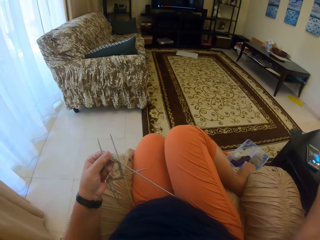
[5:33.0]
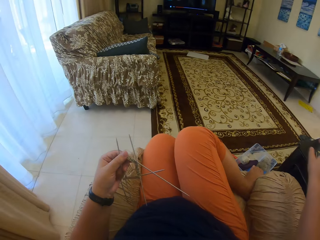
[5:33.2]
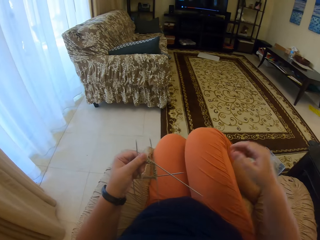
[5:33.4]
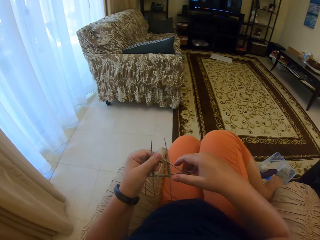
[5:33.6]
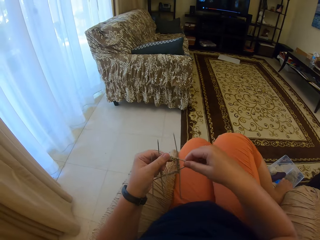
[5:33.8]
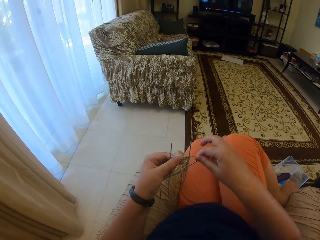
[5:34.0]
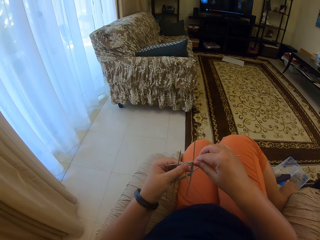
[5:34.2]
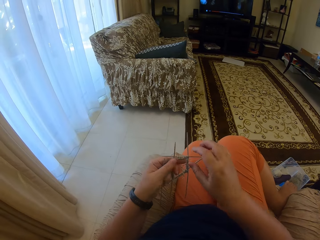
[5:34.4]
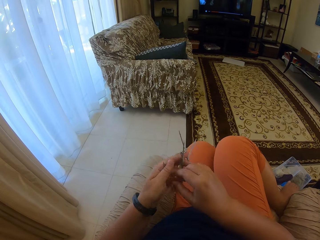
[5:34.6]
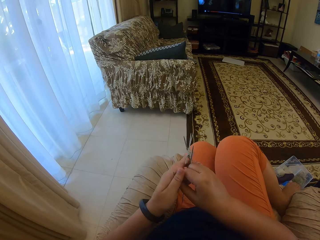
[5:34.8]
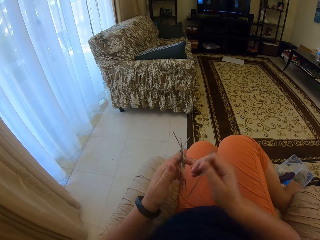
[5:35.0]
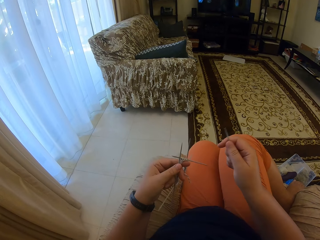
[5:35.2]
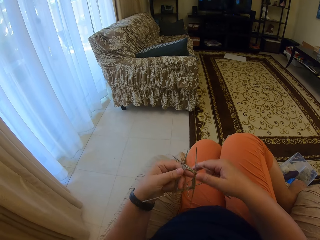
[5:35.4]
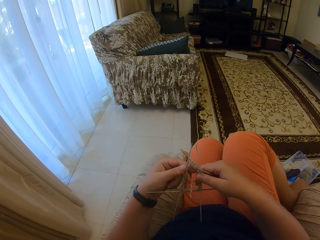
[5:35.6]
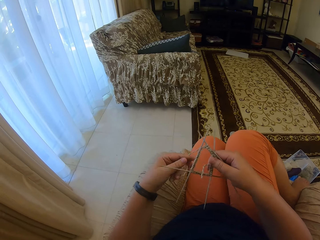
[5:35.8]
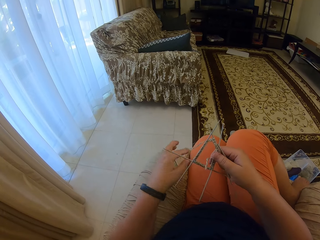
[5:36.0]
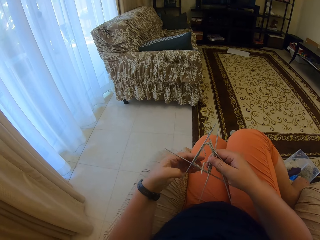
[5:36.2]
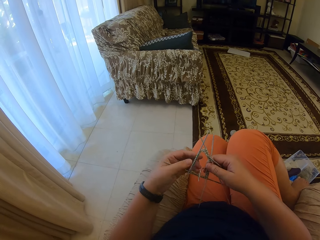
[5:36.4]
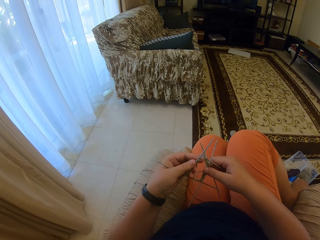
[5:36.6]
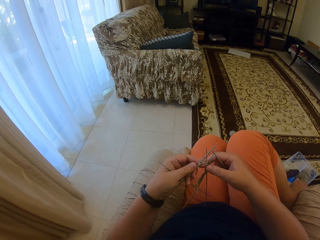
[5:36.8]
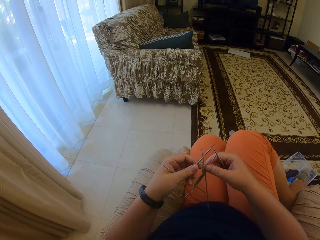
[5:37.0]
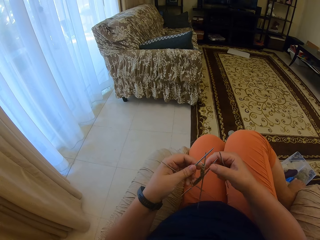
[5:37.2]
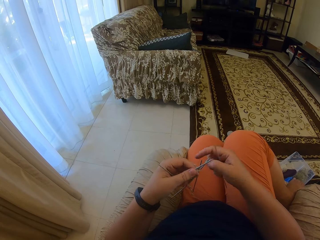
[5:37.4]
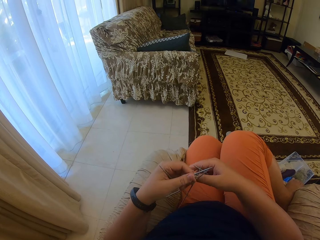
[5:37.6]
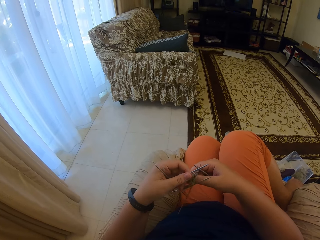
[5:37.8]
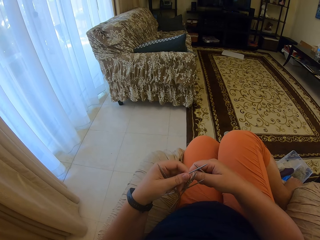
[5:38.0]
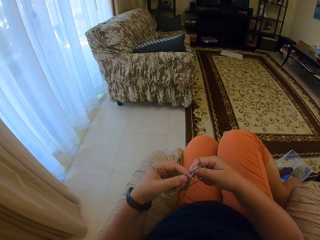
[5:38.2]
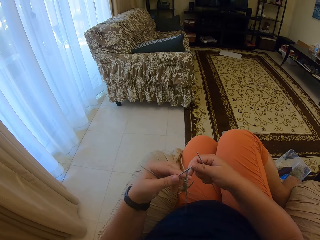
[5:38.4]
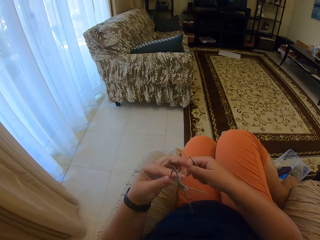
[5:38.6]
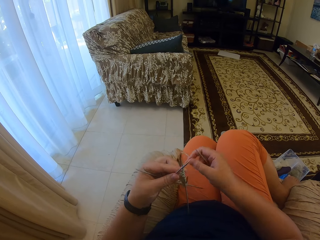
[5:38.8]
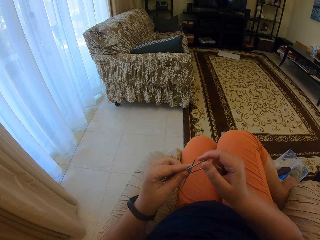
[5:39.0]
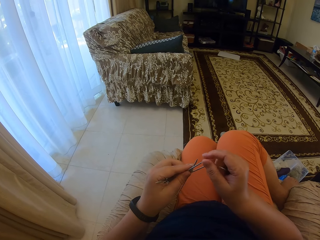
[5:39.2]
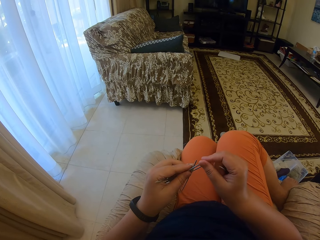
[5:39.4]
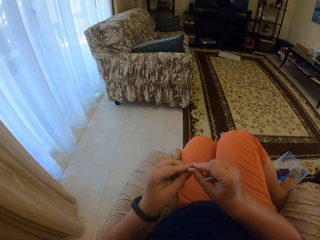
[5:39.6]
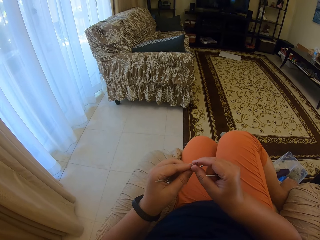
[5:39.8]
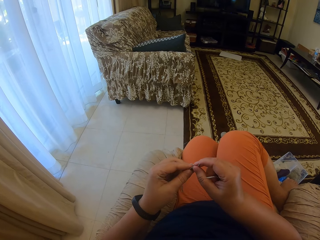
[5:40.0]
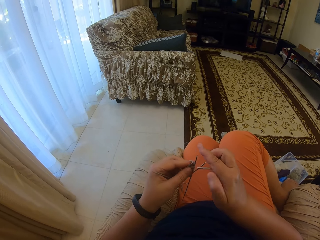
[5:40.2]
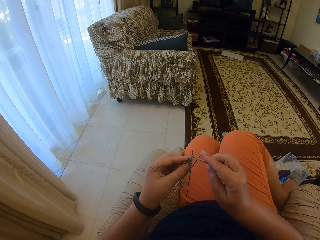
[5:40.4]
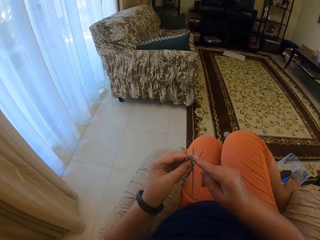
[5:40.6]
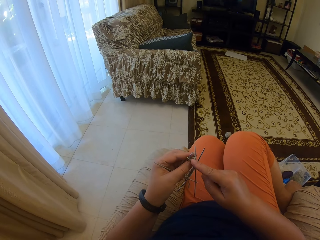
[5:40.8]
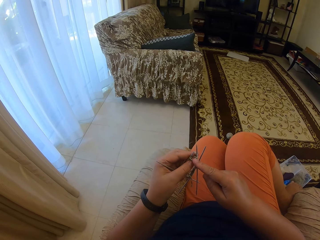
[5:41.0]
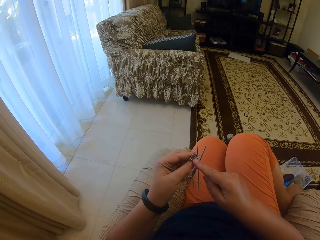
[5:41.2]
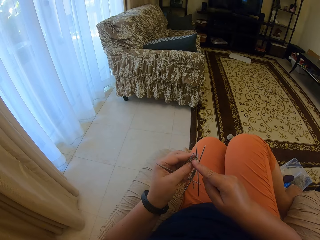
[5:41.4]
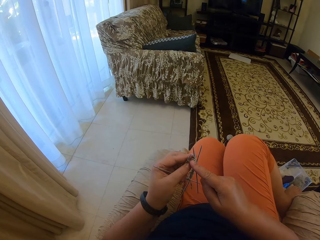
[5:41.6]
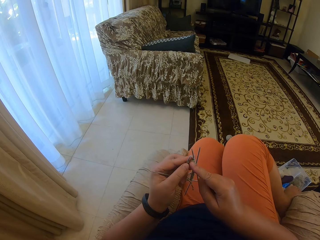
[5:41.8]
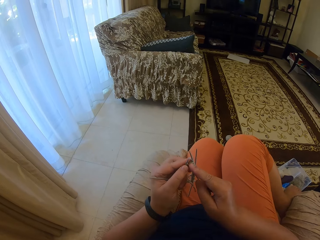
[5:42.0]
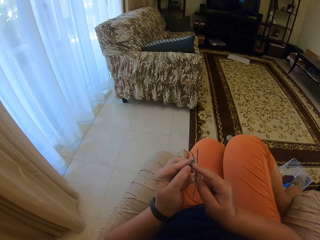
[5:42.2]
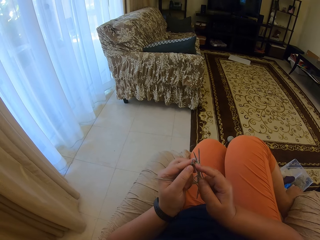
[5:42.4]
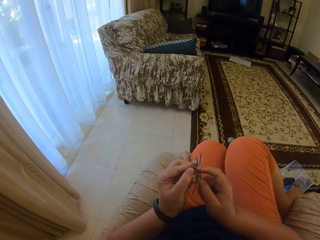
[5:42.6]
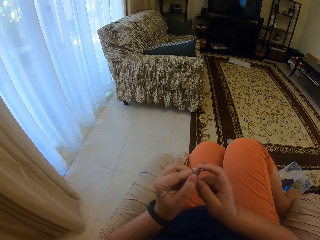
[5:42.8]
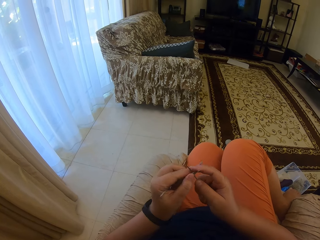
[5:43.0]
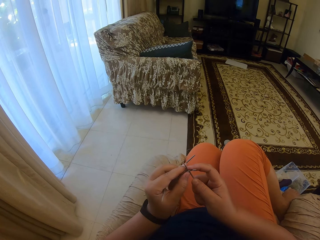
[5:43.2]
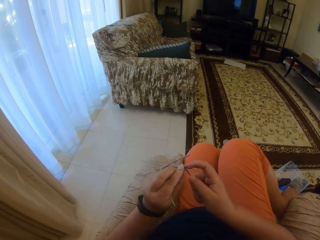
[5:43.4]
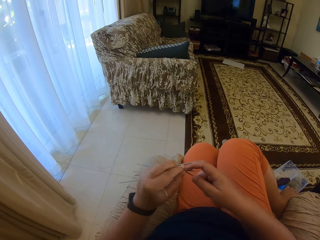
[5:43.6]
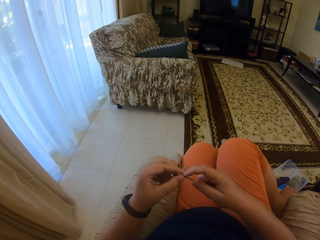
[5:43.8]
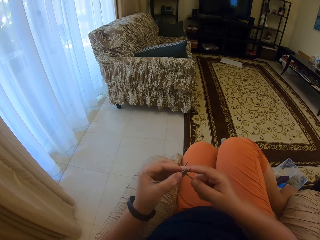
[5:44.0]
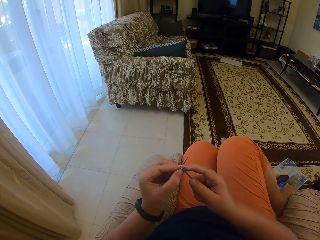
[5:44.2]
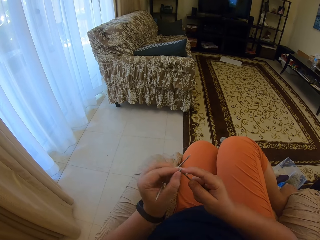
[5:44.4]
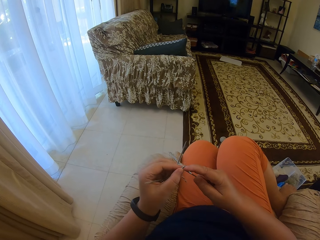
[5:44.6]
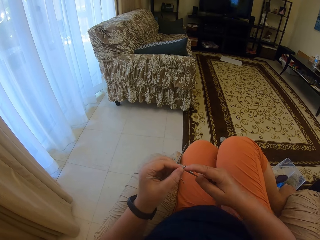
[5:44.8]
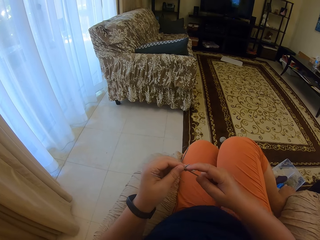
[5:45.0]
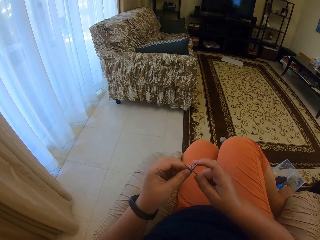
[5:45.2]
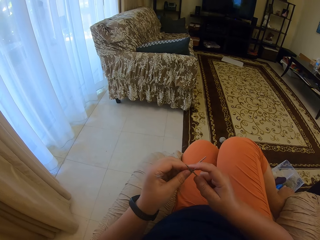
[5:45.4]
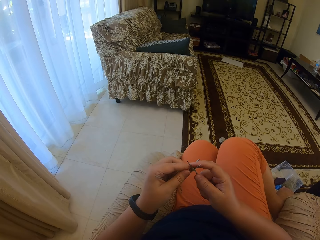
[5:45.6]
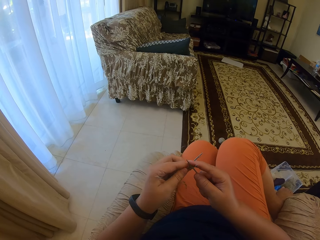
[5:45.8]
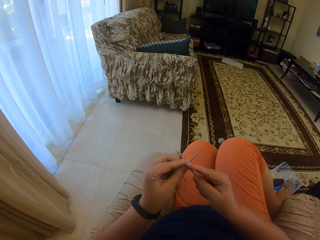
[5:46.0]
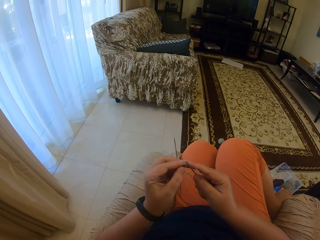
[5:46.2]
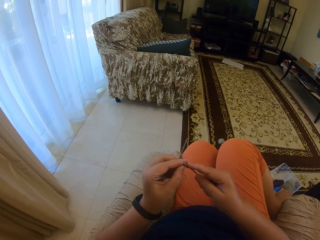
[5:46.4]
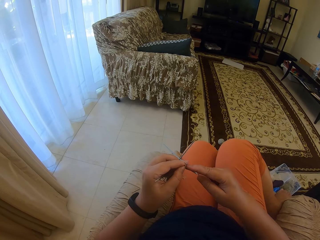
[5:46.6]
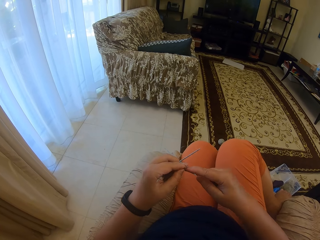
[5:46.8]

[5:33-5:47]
The camera wearer takes the crochet hook from the left hand. They turn the yarn. They knit fabric with the crochet hook and the yarn.

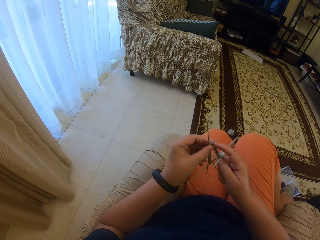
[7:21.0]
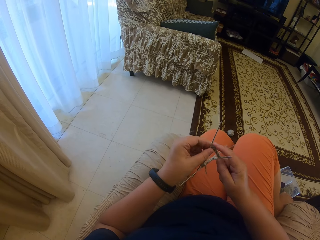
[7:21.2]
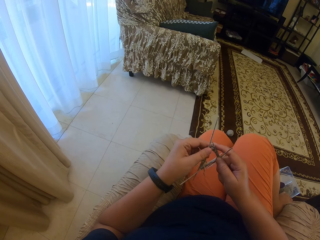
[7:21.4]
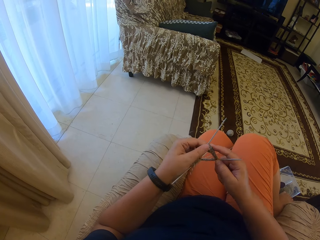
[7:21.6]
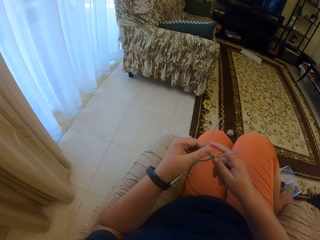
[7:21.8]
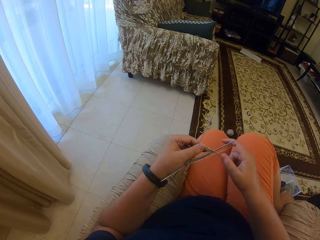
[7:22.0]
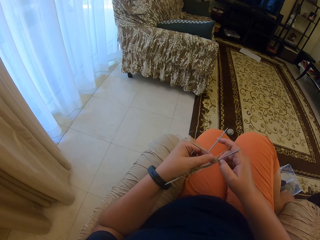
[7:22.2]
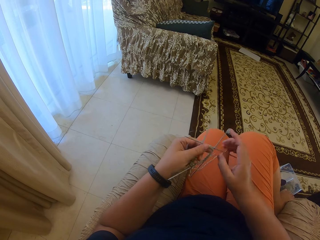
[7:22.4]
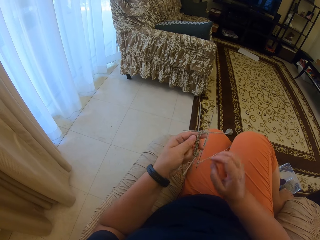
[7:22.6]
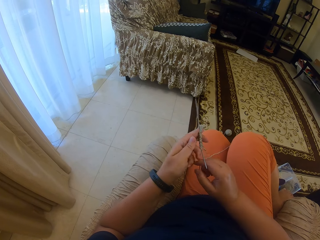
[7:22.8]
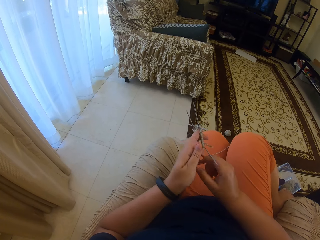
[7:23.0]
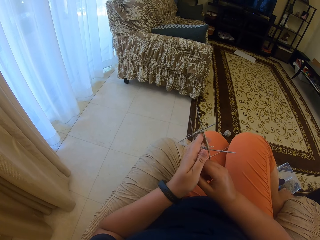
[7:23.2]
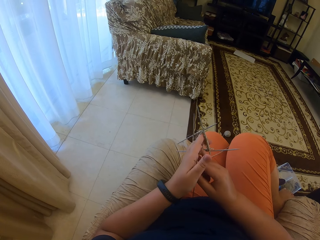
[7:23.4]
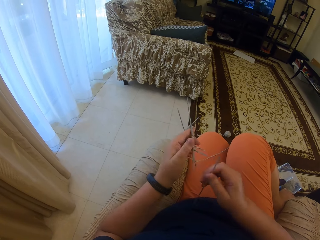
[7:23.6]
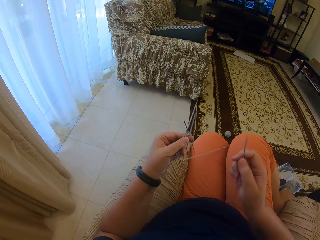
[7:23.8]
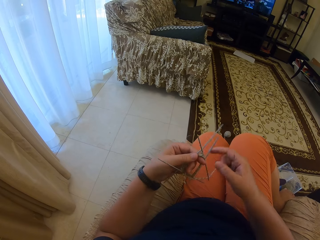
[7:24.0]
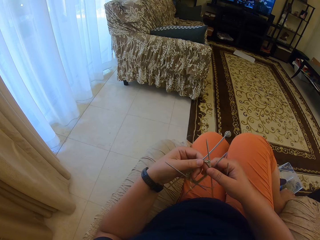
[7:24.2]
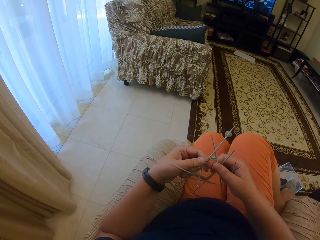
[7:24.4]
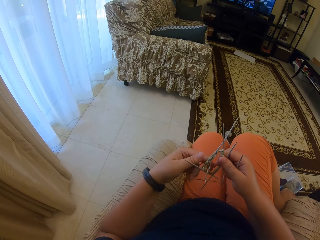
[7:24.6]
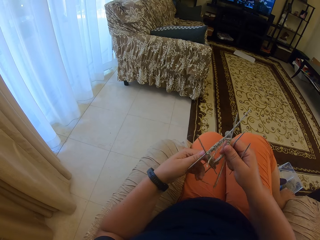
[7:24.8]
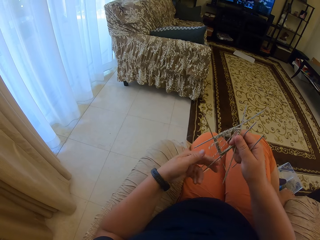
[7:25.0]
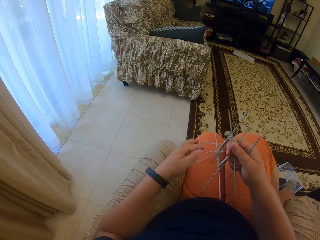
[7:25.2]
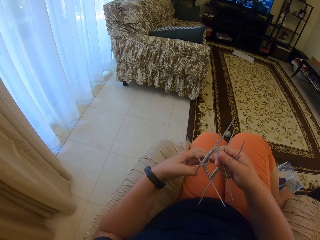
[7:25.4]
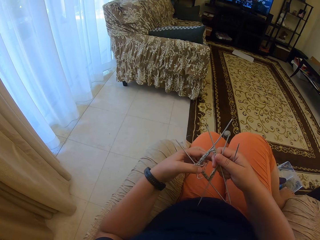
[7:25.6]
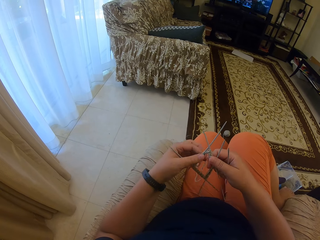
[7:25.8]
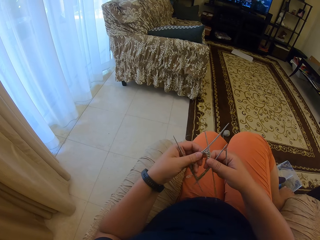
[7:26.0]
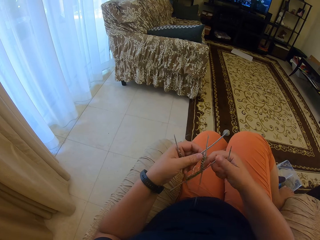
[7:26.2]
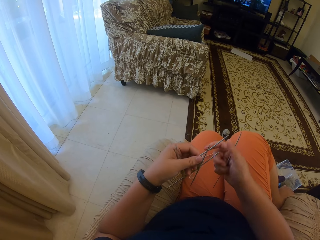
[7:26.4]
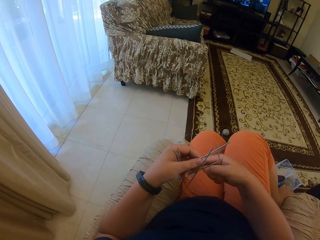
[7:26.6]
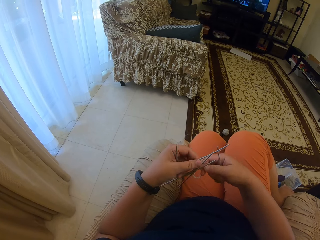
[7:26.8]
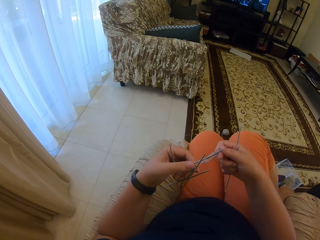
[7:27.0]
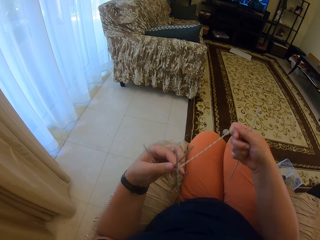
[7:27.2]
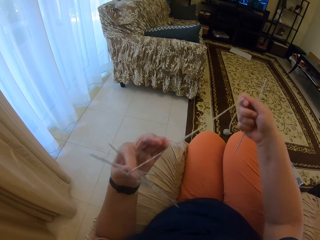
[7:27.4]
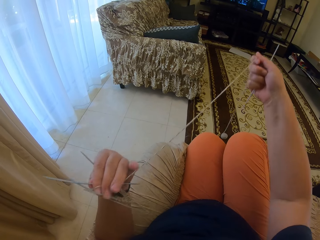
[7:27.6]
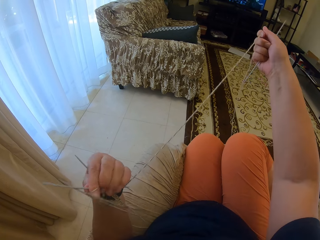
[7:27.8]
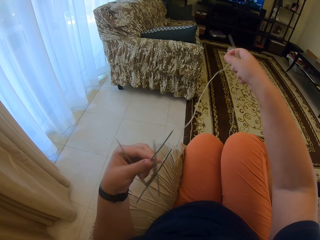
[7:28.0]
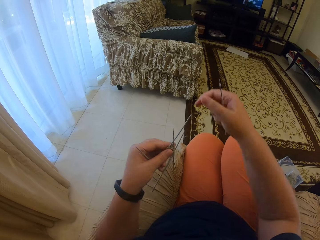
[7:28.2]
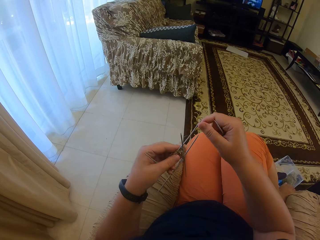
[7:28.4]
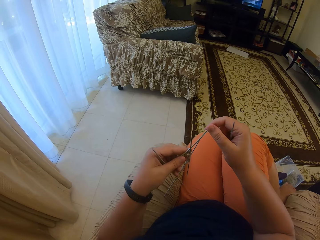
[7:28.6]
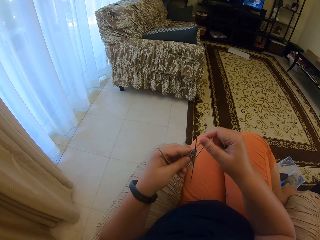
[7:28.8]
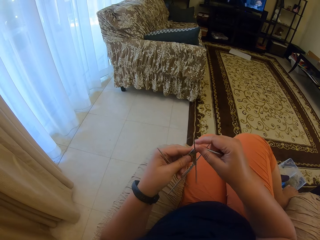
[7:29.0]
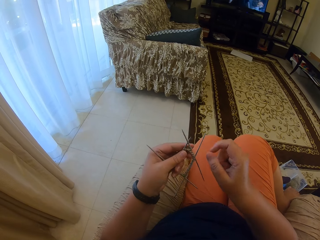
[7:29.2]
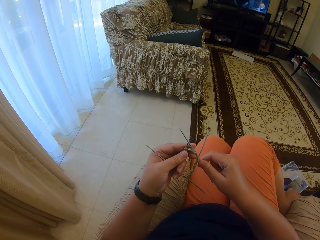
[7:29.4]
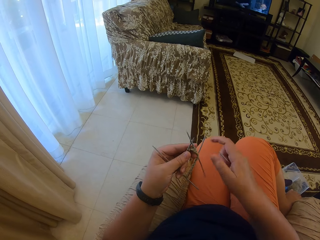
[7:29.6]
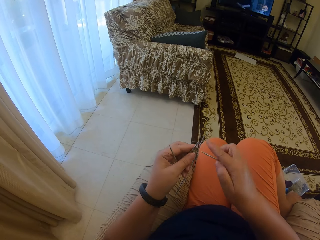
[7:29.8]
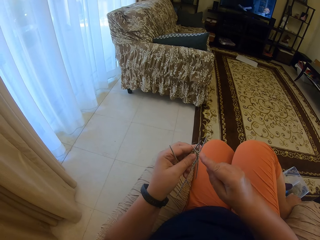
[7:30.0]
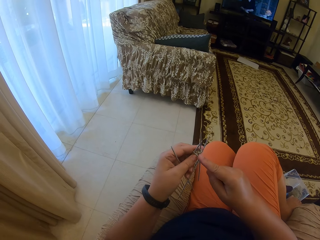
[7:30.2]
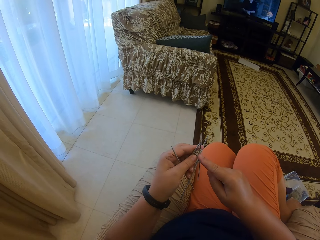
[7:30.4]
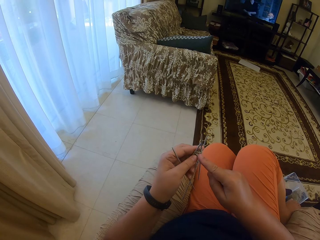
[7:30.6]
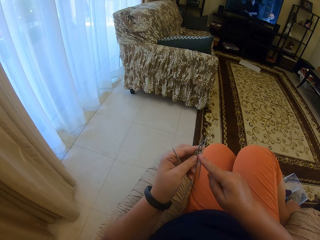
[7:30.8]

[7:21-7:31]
The camera wearer picks up a yarn from the left hand. They take the crochet hook from the left hand. They adjust the yarn. They stretch the yarn. They adjust a crochet in the yarn.
